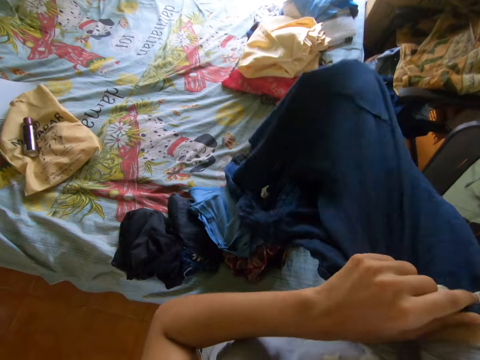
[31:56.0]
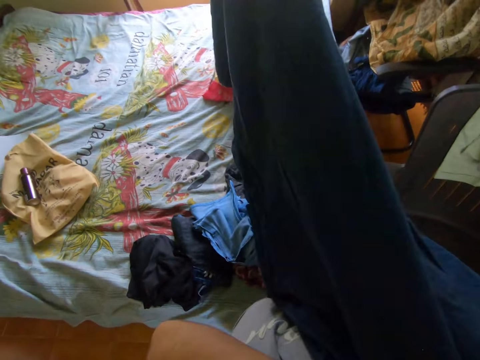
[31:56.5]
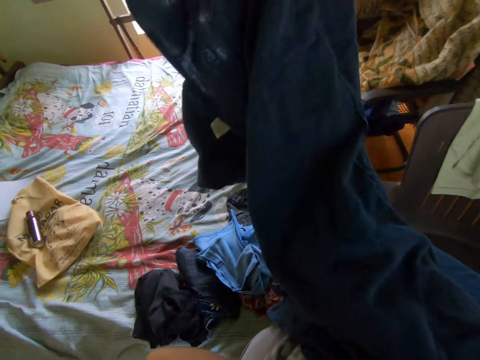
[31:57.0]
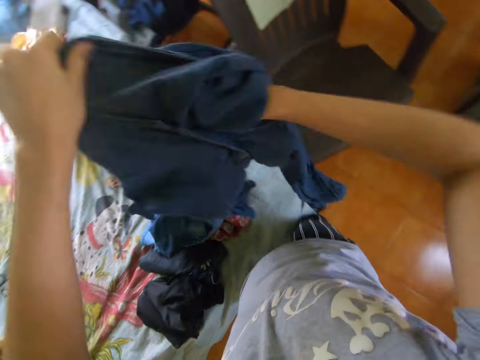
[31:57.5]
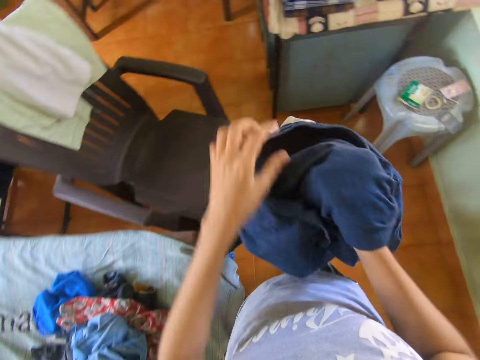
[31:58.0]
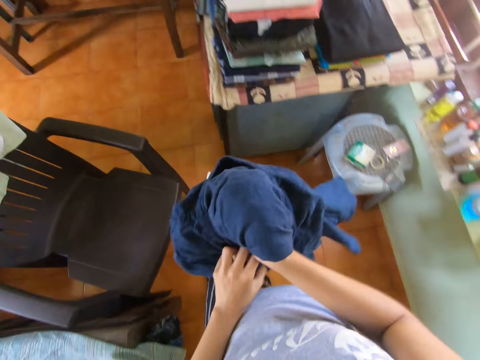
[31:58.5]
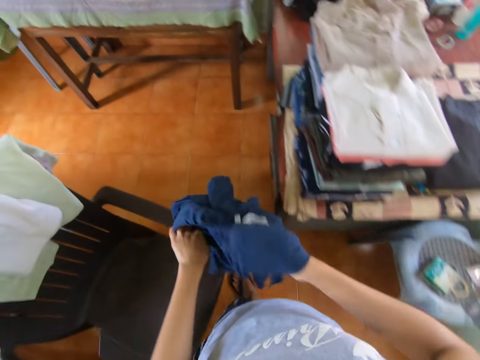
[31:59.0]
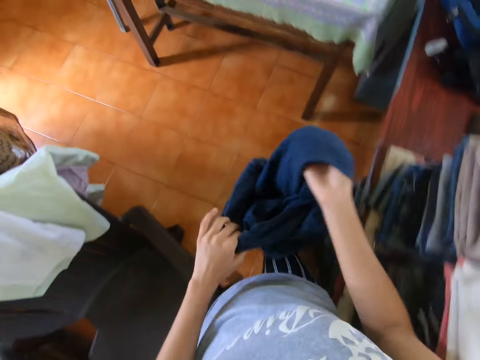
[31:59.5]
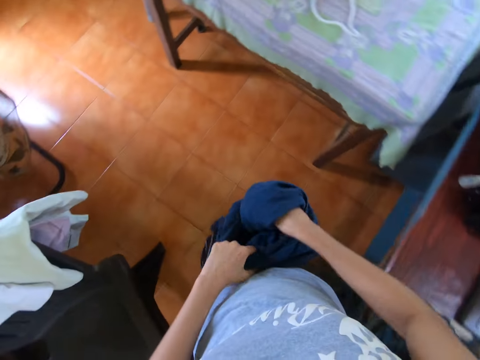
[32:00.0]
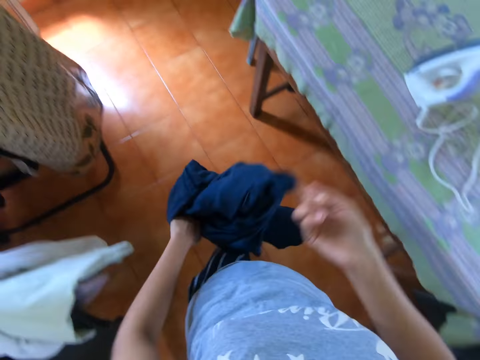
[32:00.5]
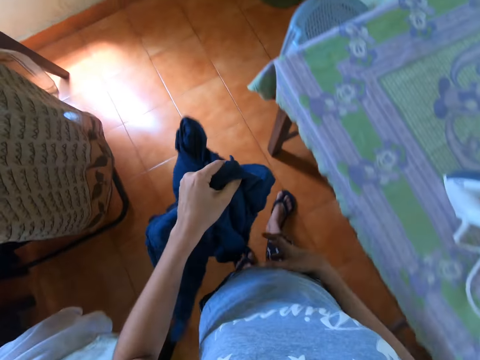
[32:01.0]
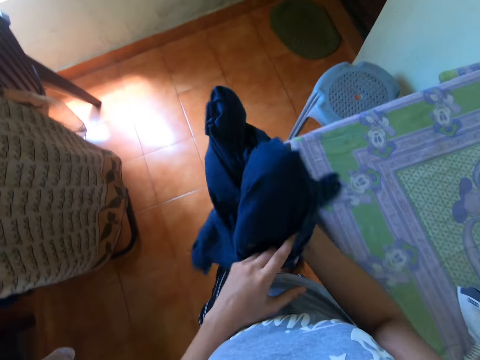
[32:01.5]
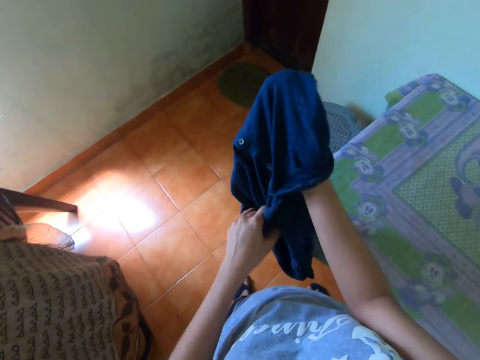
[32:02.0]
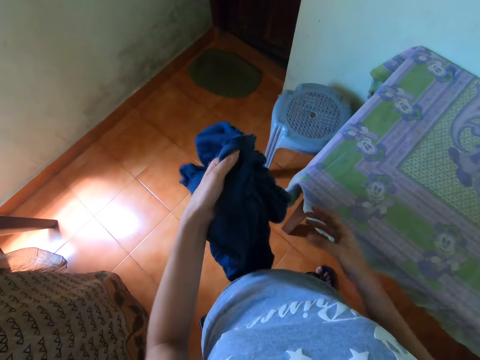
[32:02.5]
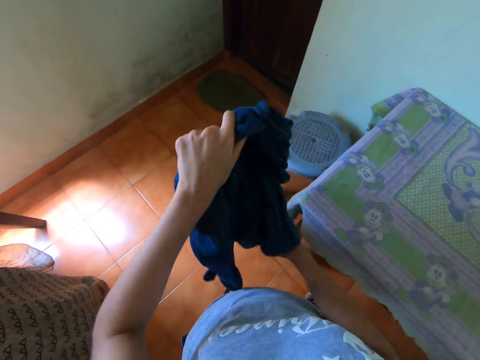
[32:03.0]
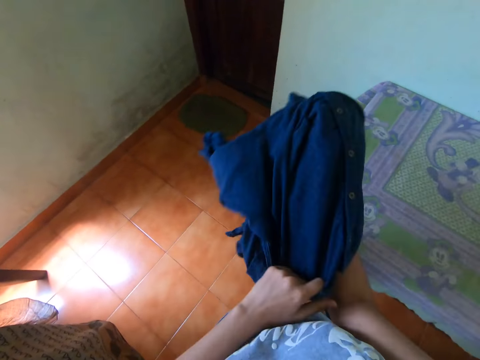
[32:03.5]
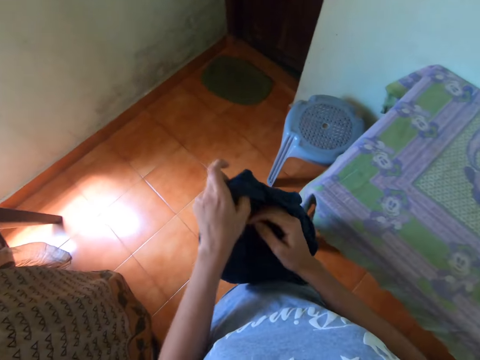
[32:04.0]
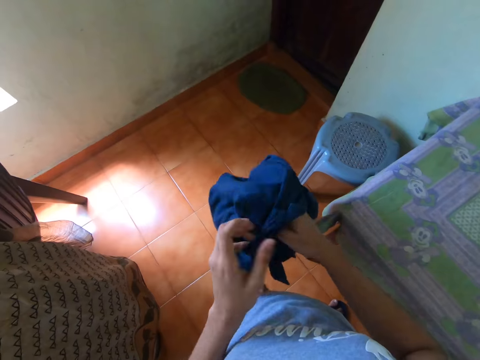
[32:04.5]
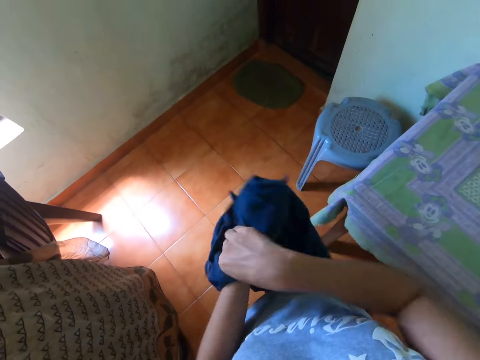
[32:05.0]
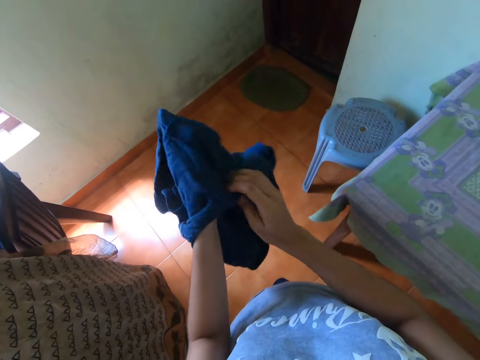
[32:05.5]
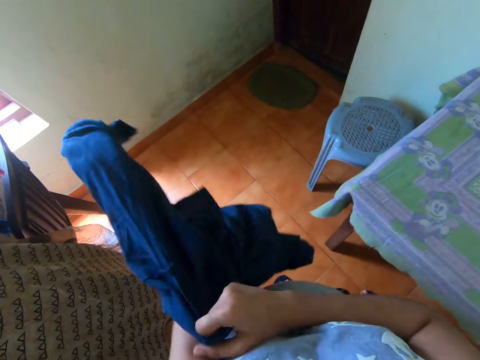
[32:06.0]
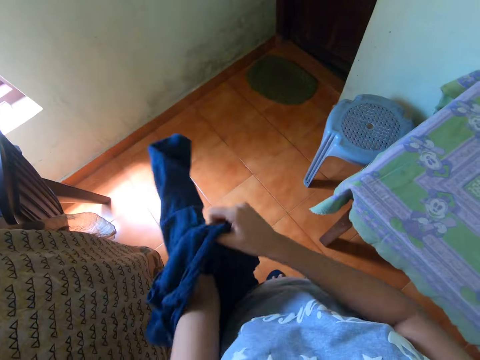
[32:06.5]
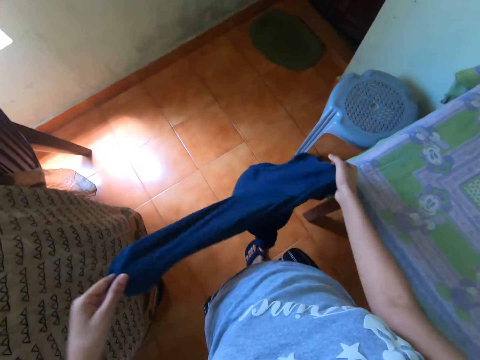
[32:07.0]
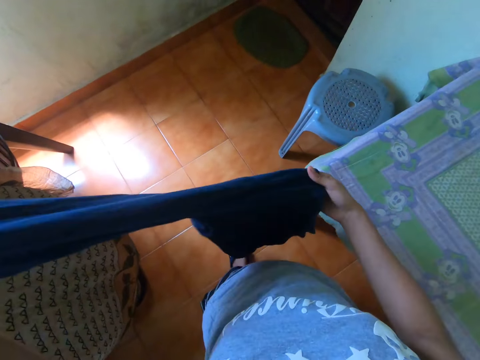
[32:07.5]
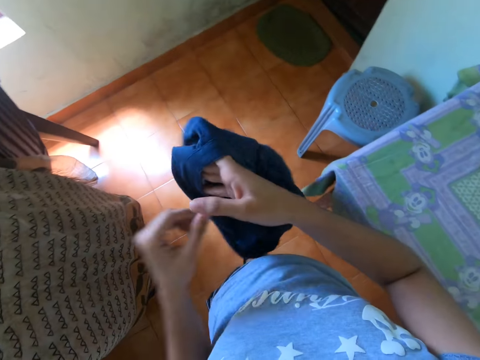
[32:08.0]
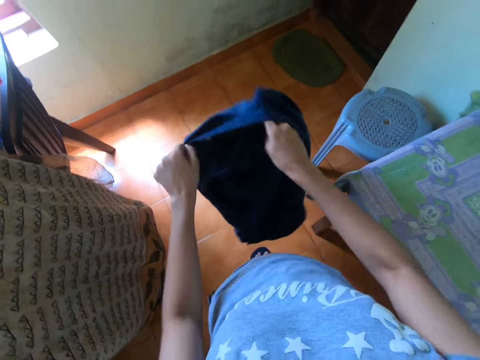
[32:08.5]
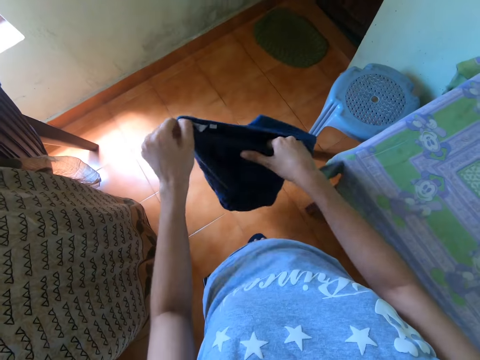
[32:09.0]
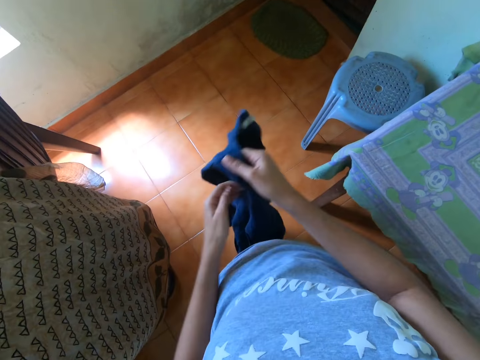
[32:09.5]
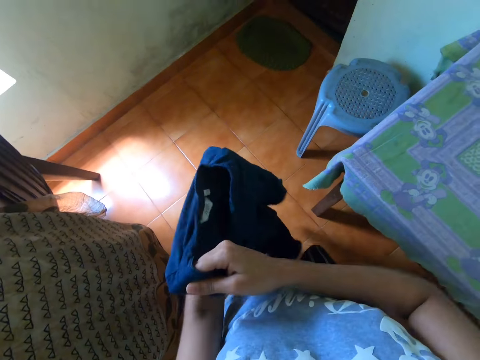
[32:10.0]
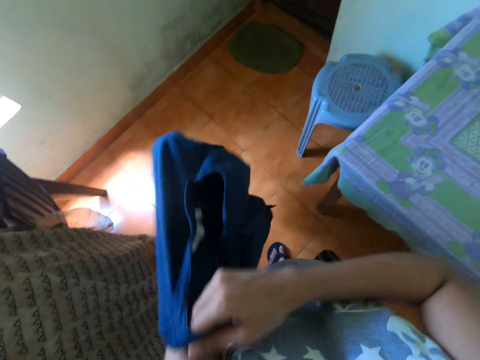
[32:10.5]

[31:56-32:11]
The camera wearer turns the cloth. They walk in the room. They turn the cloth.

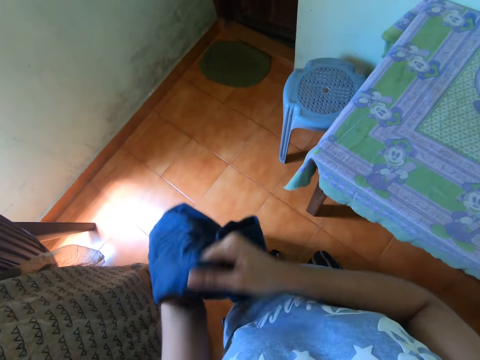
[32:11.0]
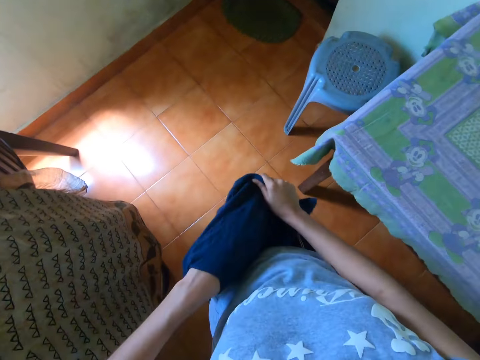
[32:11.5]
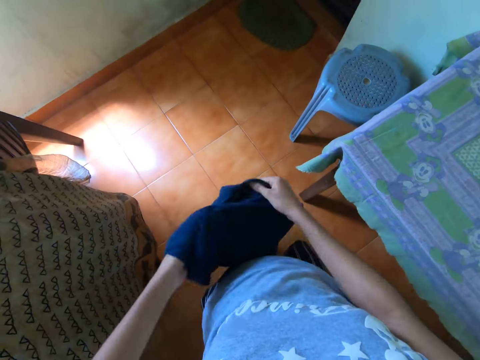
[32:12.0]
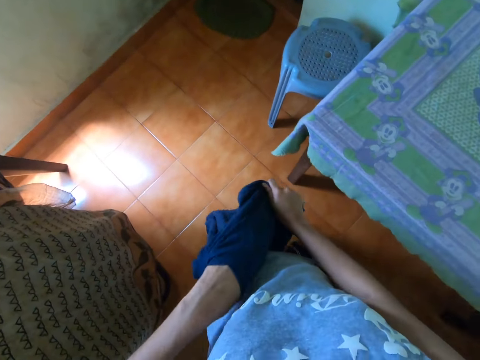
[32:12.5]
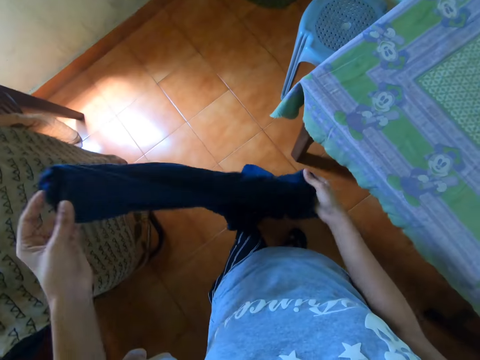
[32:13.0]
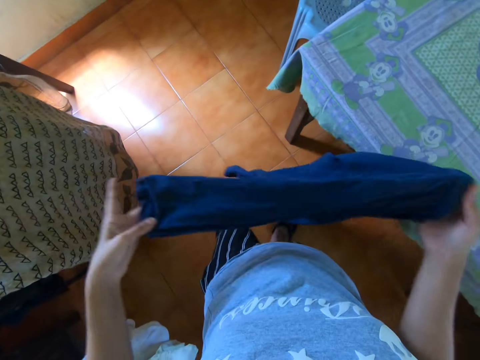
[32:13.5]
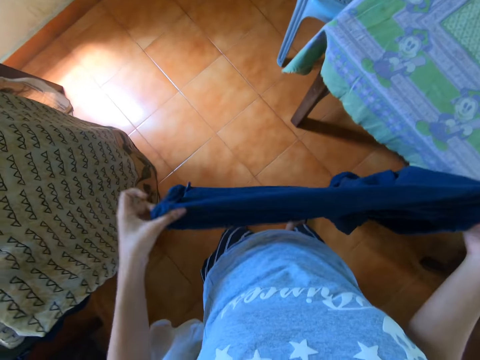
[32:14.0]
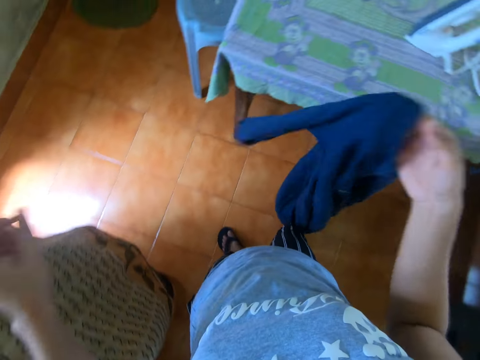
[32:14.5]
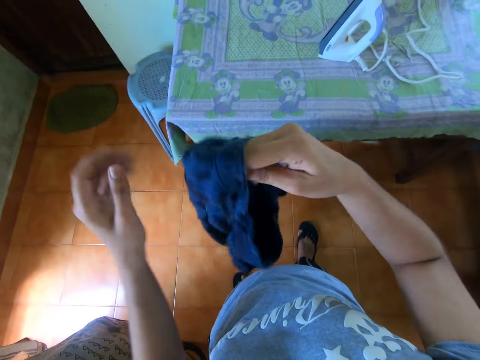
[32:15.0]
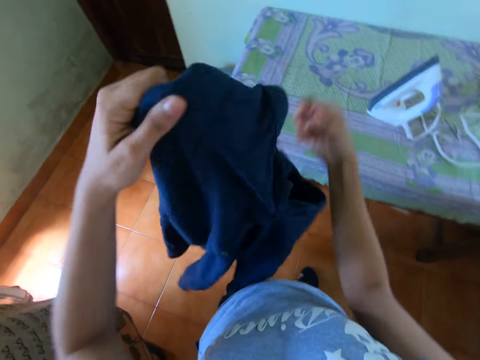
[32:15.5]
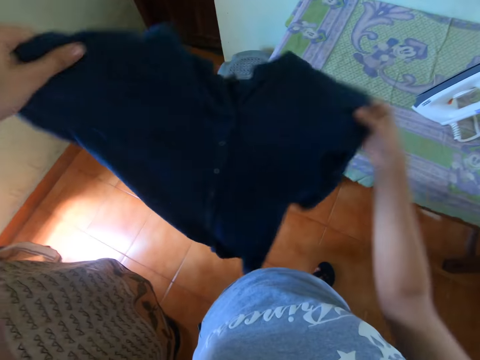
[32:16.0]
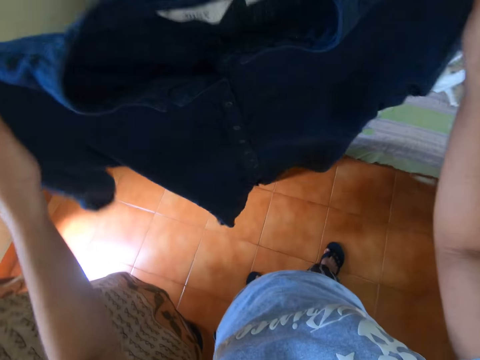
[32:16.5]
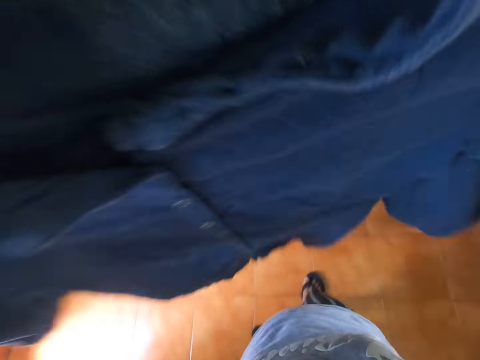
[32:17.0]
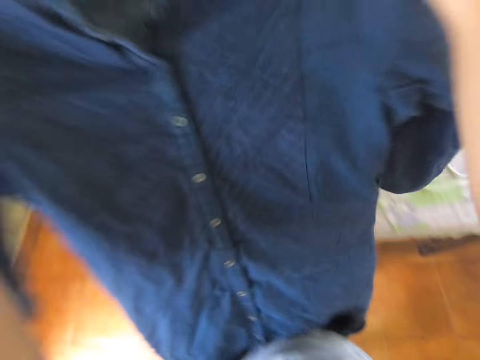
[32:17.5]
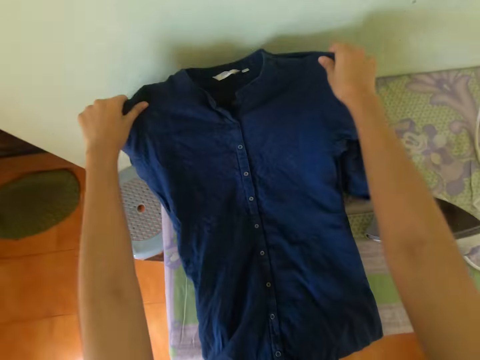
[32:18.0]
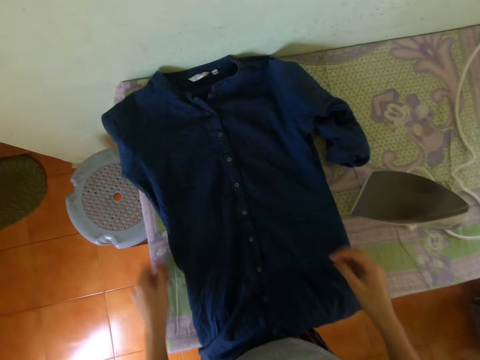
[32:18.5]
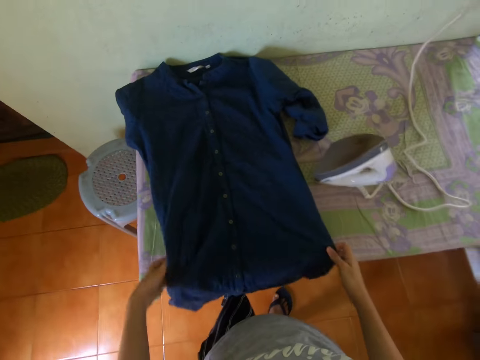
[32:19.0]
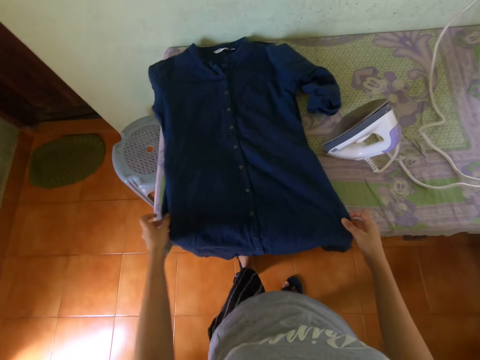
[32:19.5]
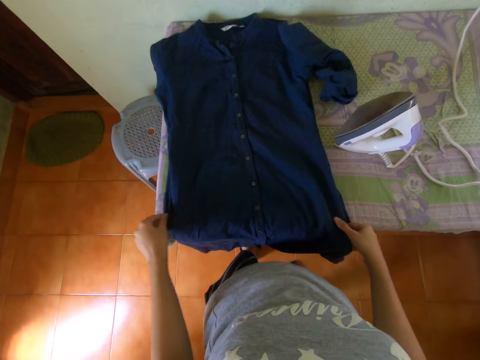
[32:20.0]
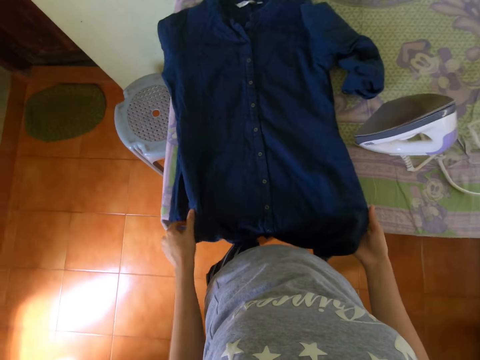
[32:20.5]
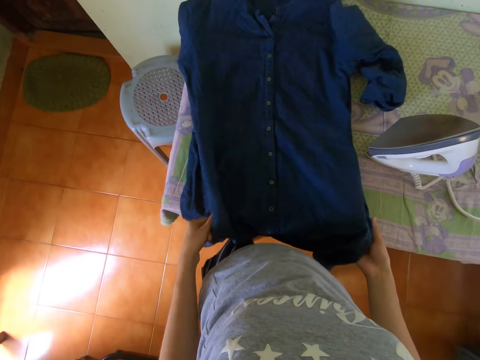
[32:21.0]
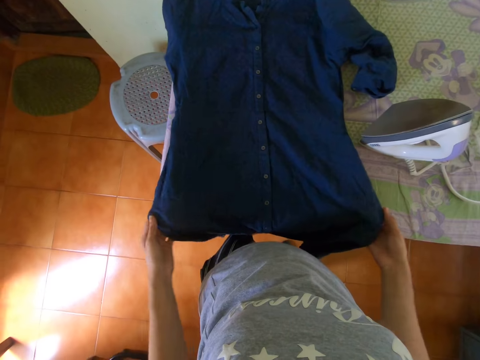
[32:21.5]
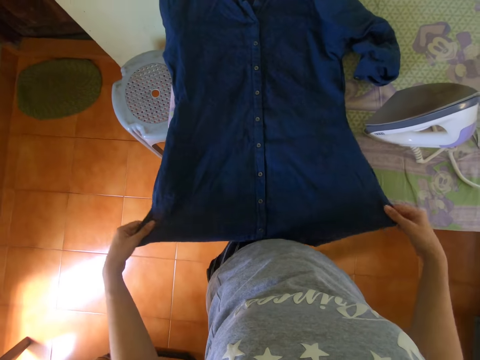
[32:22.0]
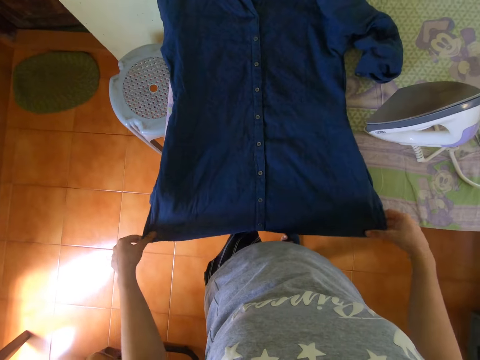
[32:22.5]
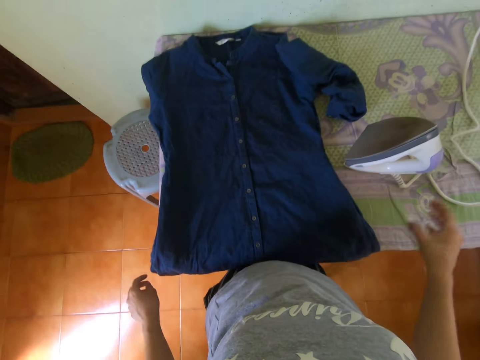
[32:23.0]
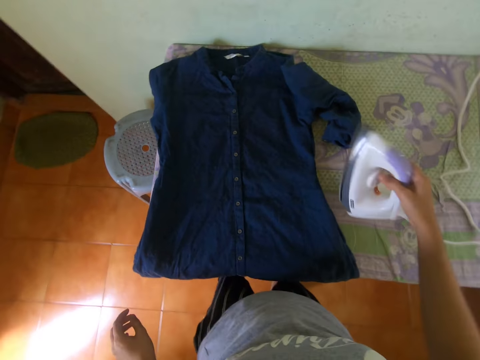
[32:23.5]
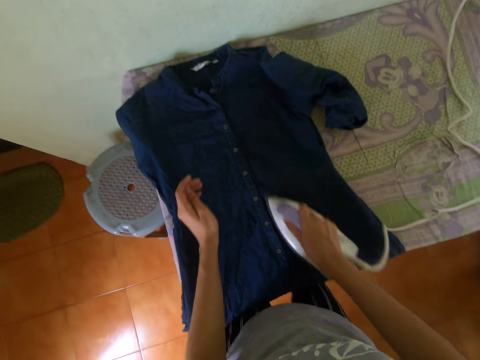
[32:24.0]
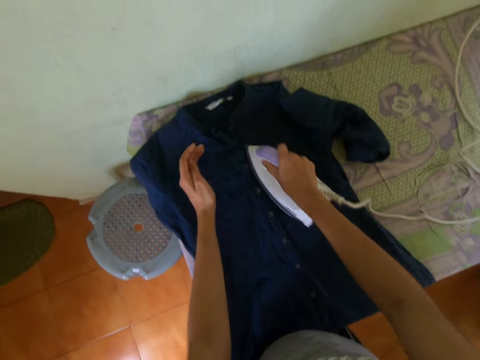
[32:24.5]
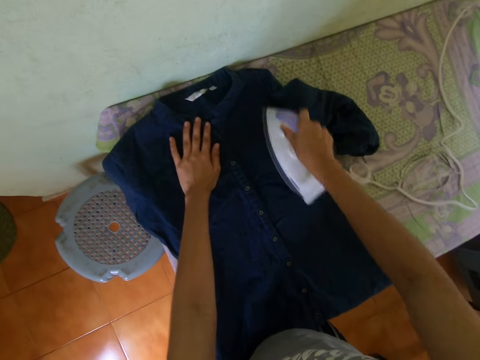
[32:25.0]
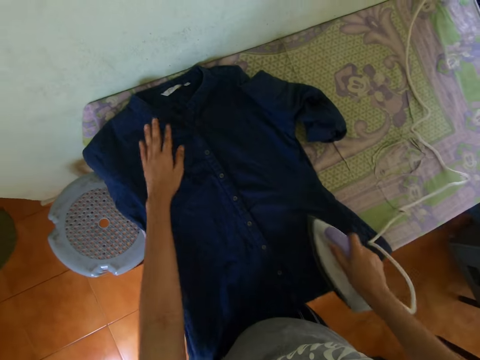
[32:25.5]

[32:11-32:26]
The camera wearer holds the shirt with both hands. She places the shirt in her hands on the table. She arranges the shirt on the table with her hands. She picks the iron from the table with her right hand. She irons the shirt on the table with the iron in her right hand. She places her left hand on the shirt on the table.
